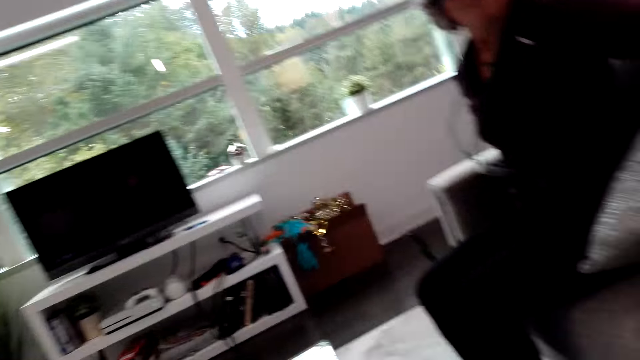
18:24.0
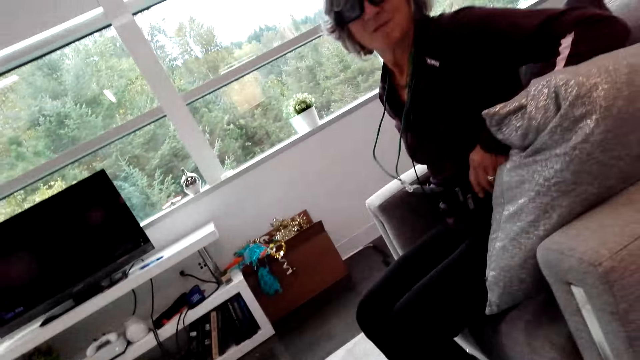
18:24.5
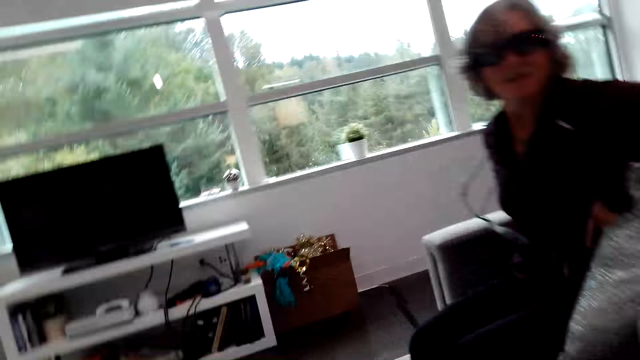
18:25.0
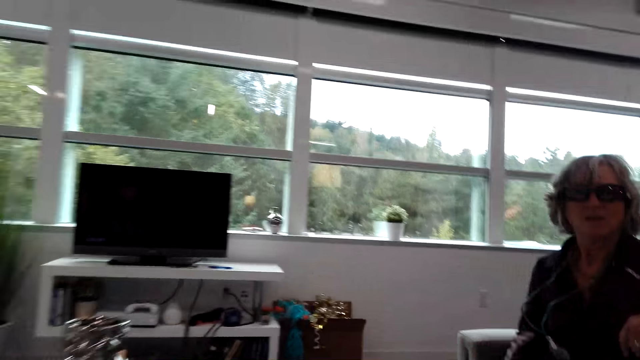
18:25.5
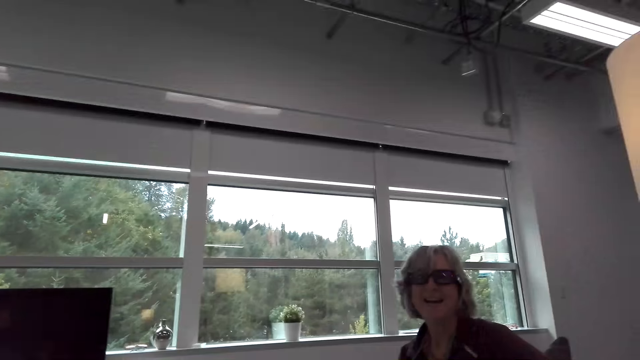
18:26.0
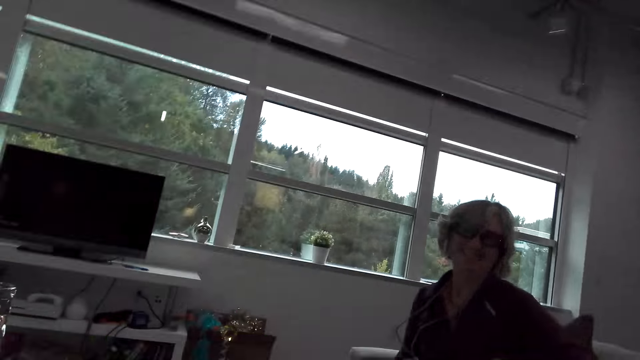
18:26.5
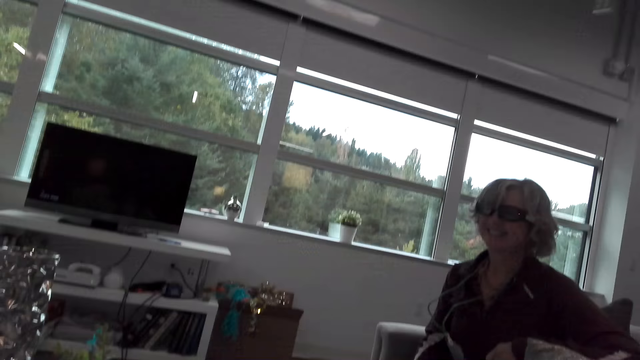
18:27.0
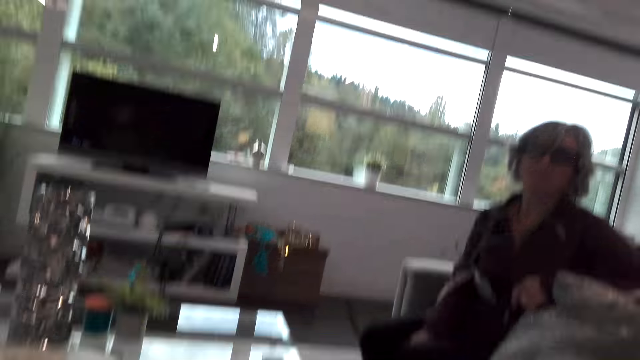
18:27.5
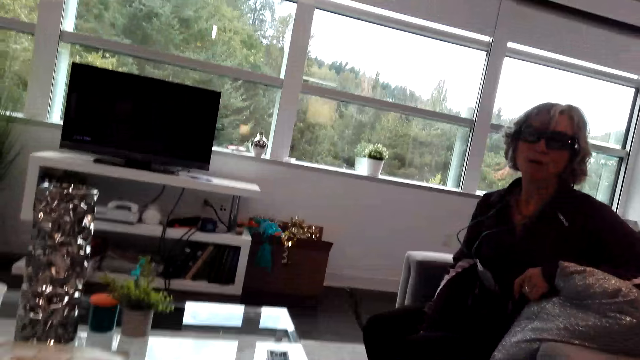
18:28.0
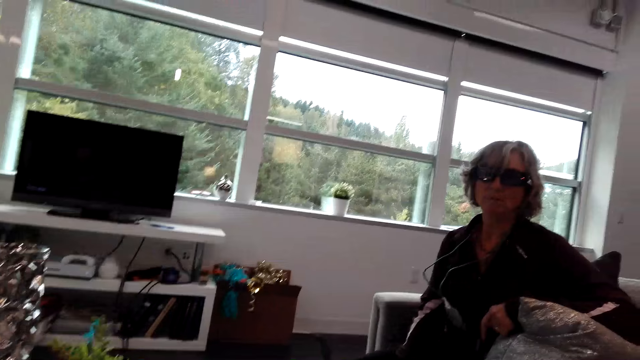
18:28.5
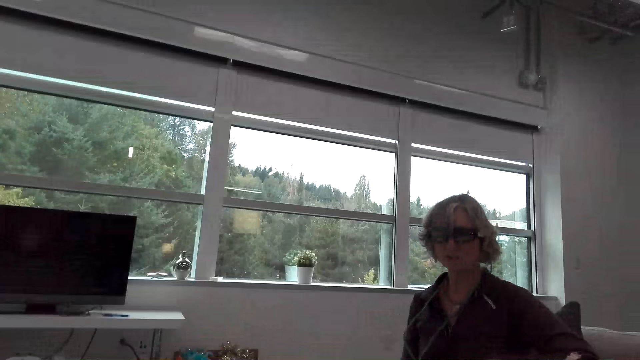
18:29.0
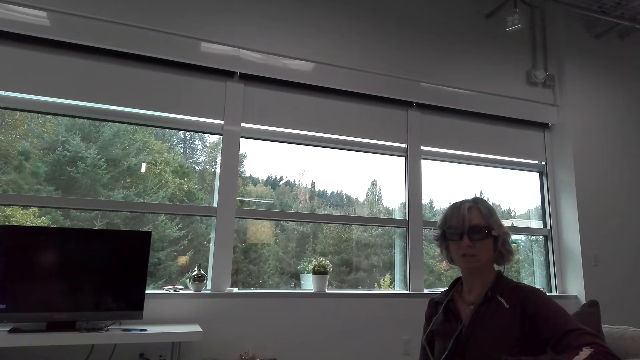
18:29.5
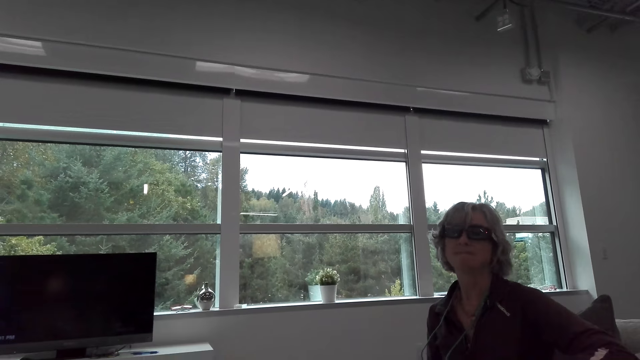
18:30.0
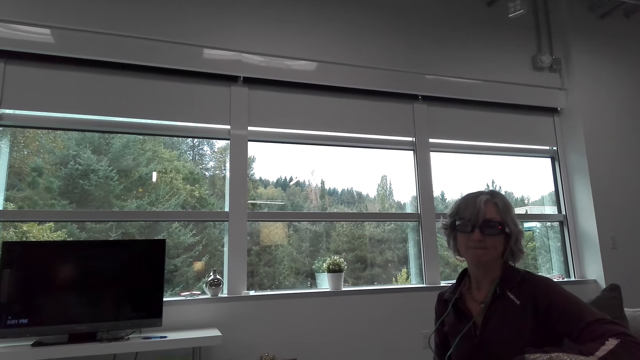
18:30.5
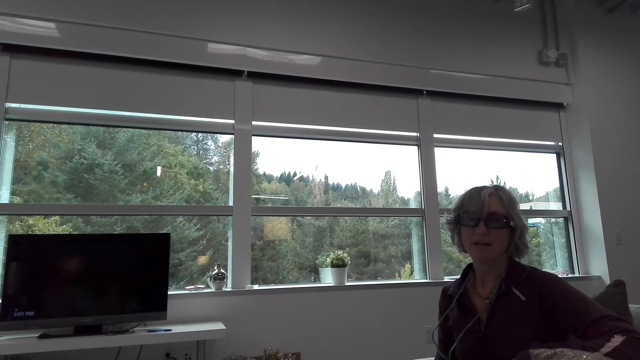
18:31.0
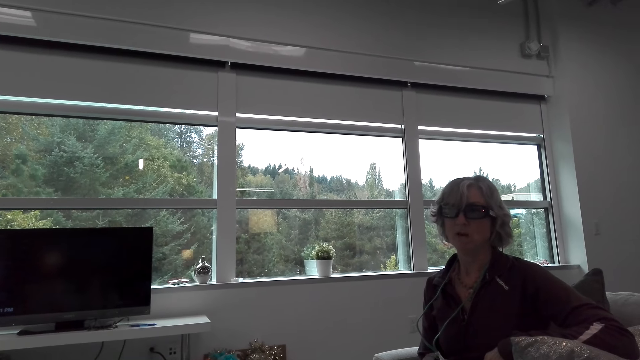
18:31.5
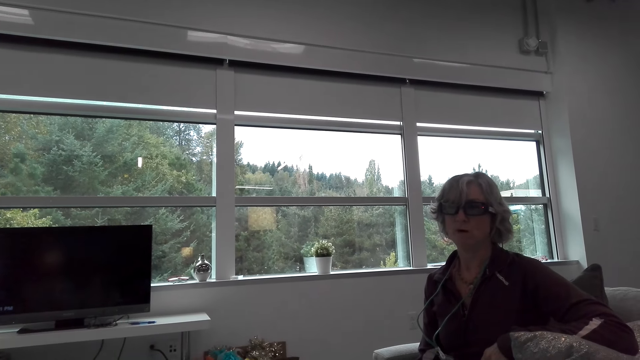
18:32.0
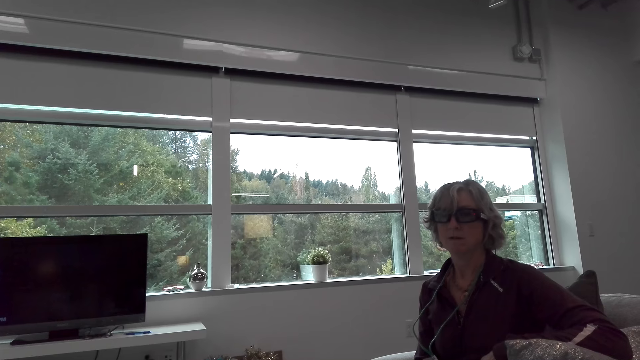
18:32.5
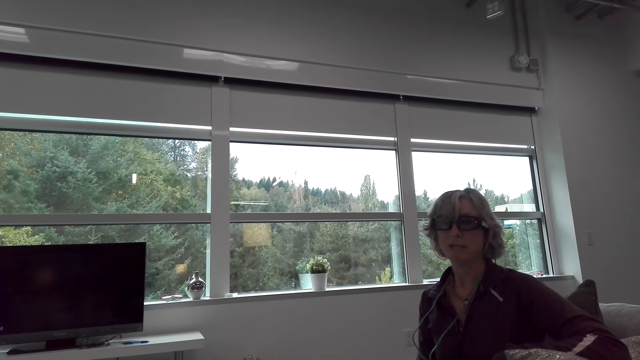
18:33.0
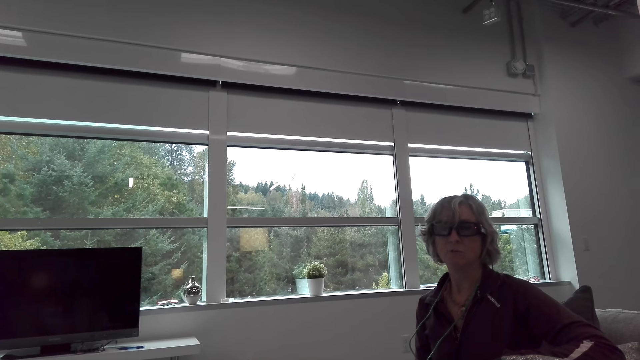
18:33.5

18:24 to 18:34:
The camera wearer talks to the woman. The woman dialogues with the camera wearer in the room.

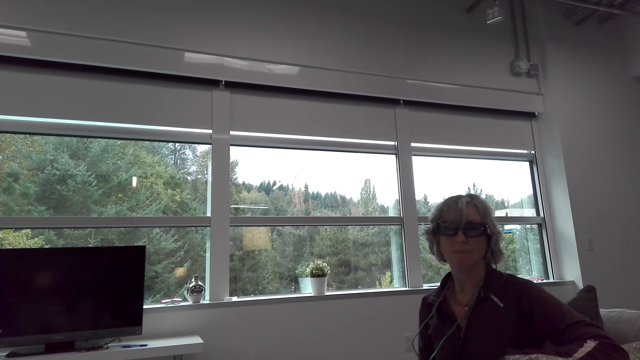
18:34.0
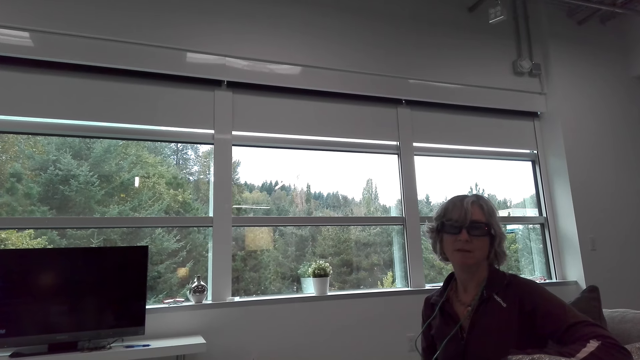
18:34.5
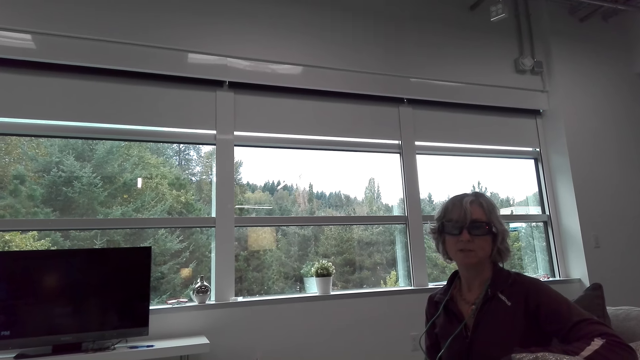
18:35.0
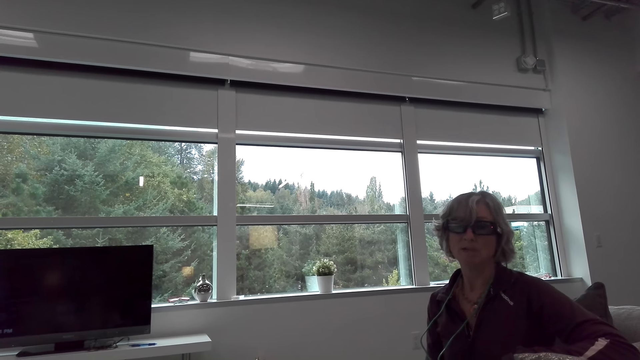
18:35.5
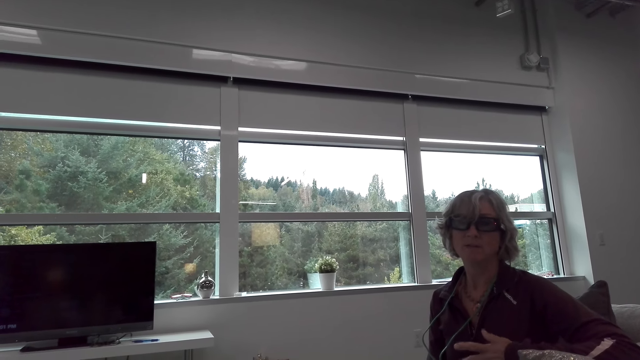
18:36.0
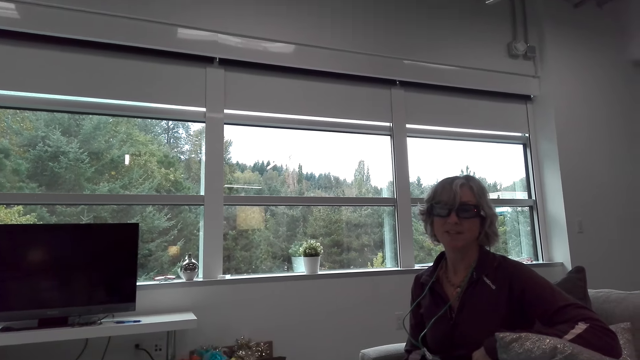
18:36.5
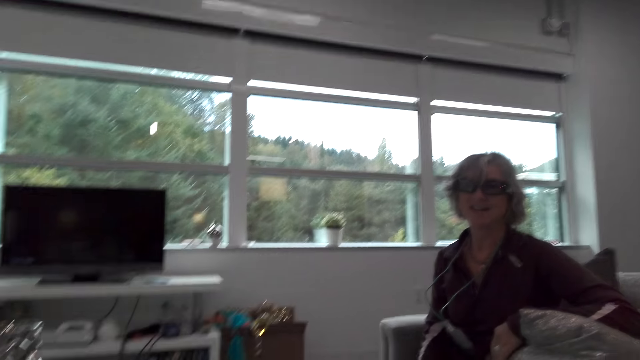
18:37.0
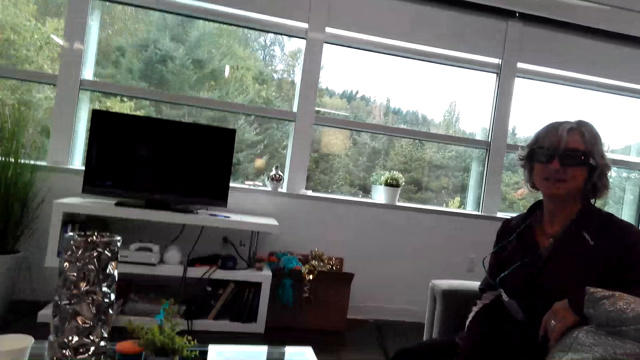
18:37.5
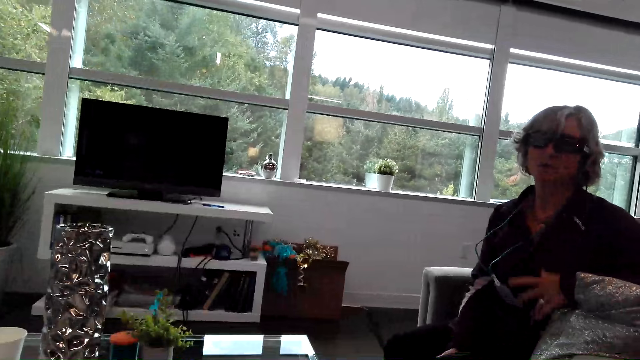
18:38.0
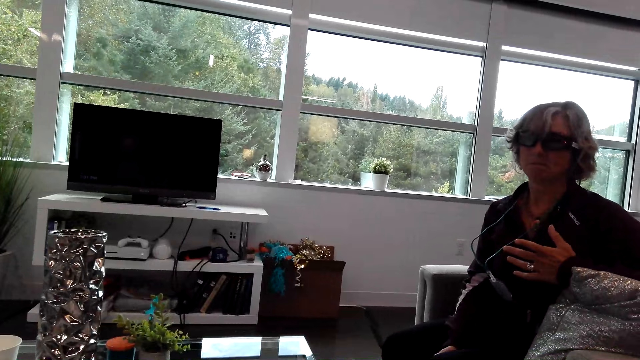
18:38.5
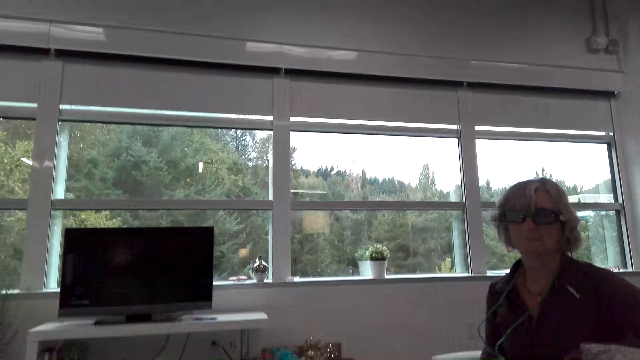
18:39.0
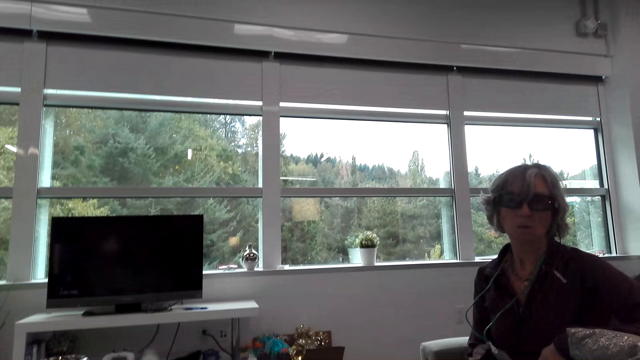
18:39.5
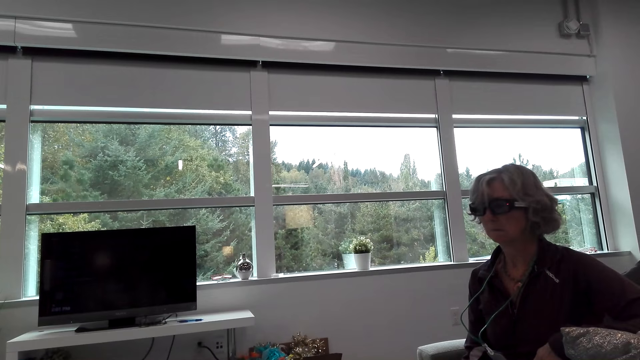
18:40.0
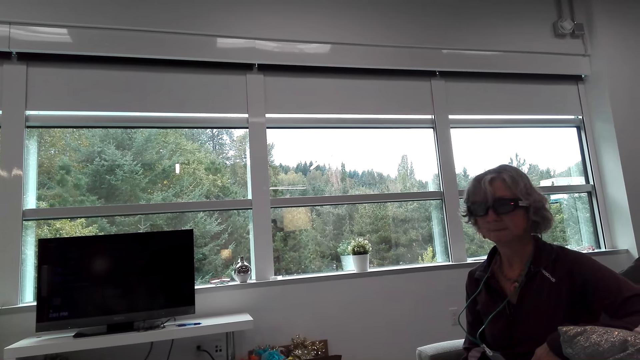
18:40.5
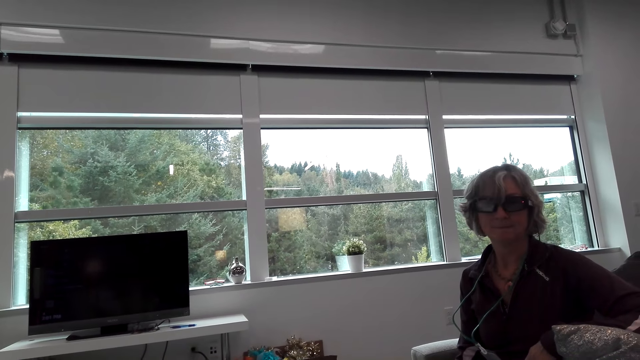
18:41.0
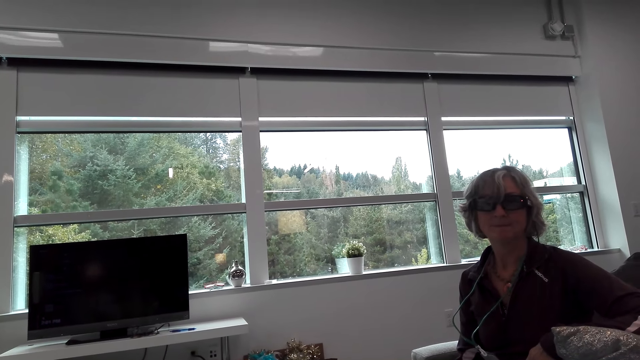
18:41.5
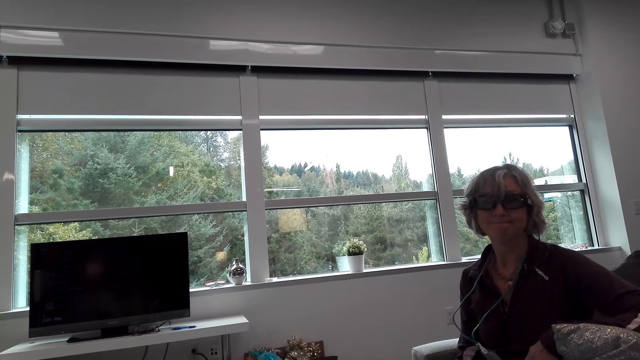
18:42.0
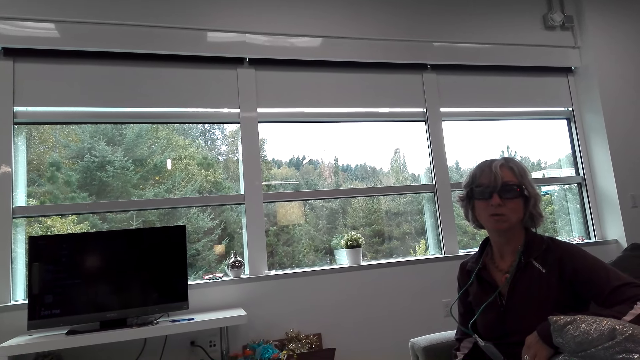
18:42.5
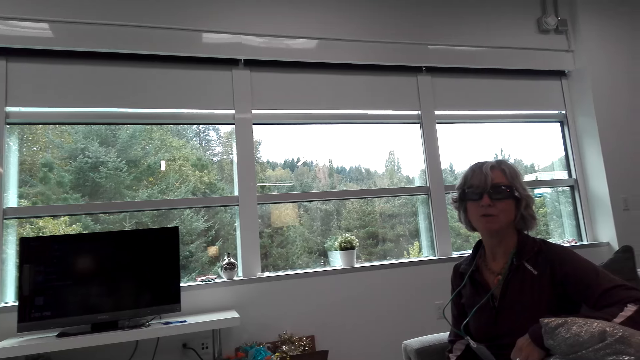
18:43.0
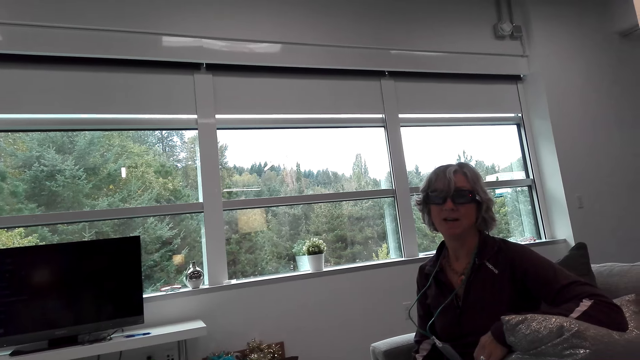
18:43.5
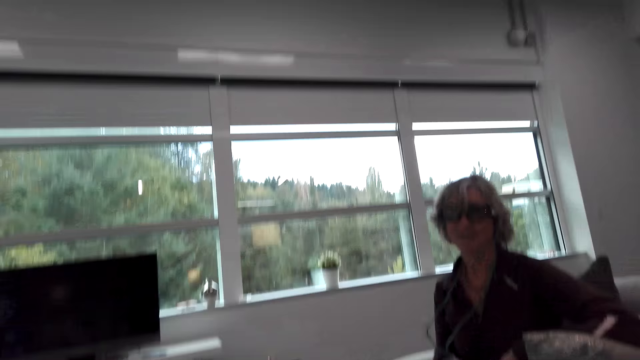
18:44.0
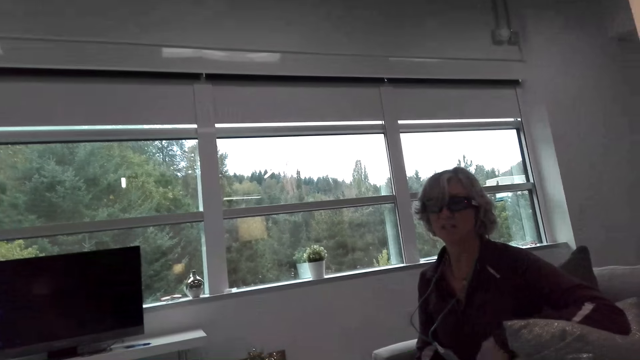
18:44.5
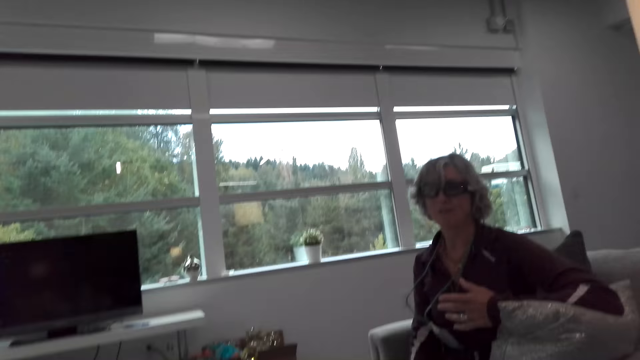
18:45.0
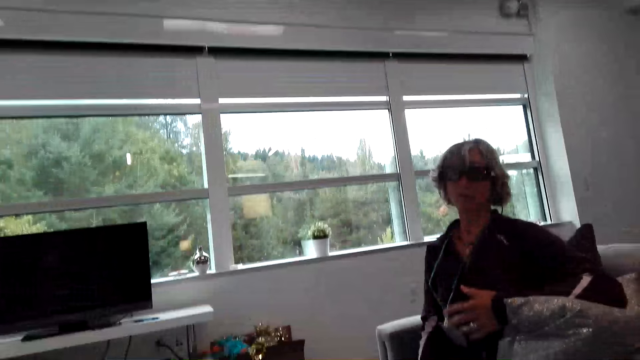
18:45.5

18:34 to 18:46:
The camera wearer talks to the woman. The woman talks to the camera wearer. The camera wearer talks to the woman. The woman talks to the camera wearer.
